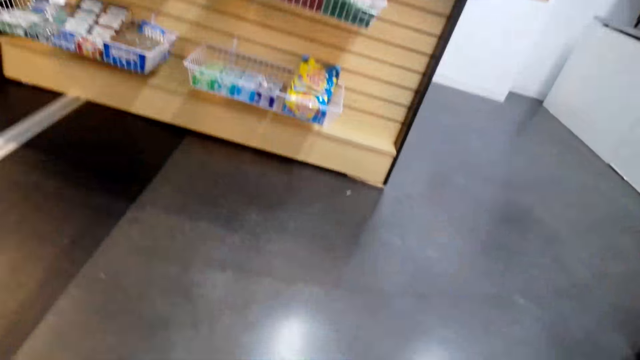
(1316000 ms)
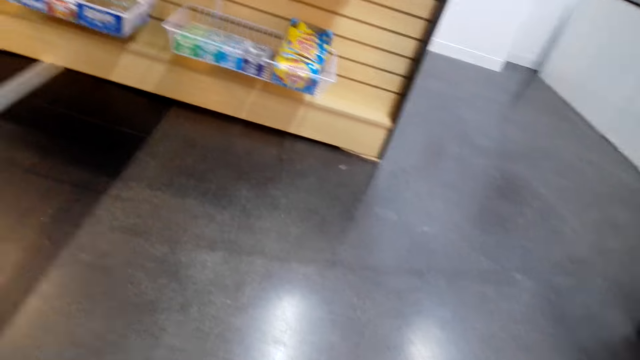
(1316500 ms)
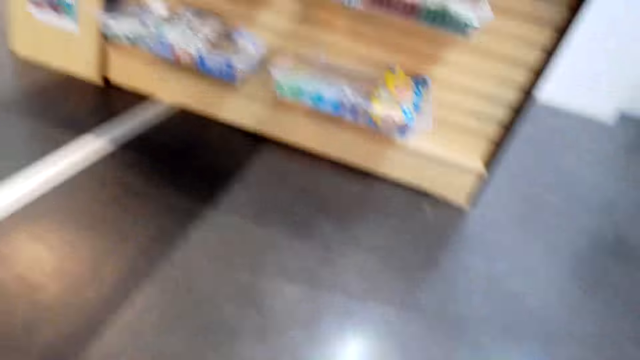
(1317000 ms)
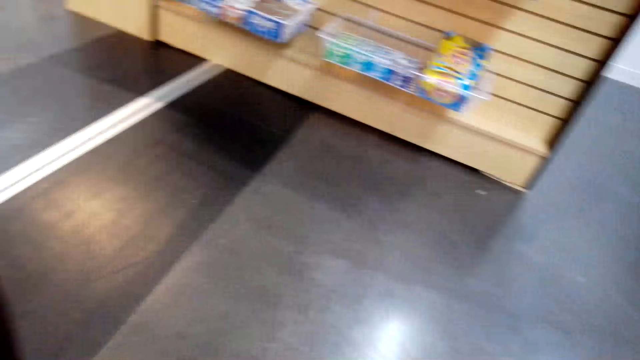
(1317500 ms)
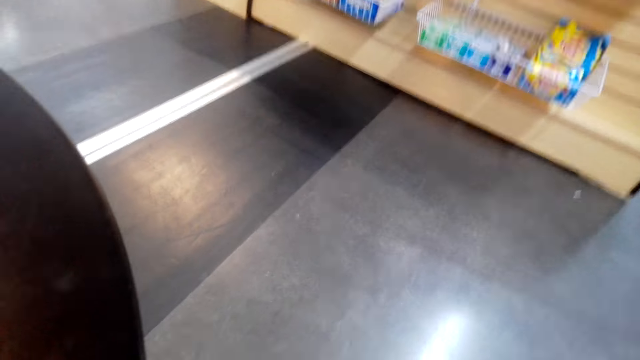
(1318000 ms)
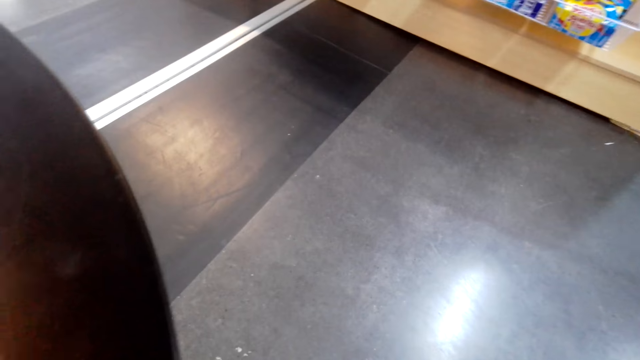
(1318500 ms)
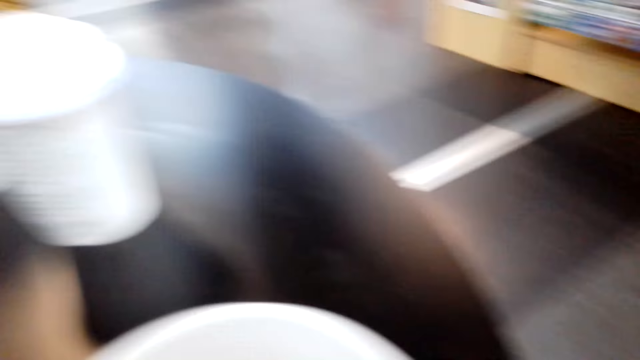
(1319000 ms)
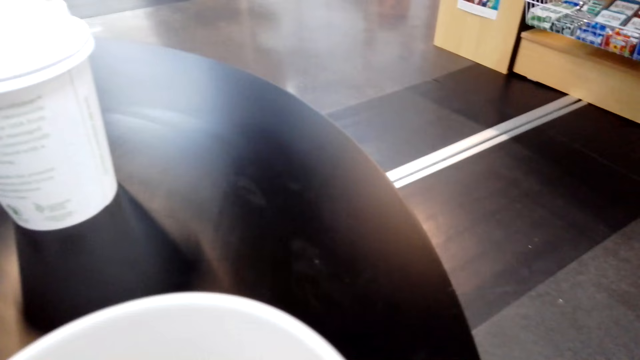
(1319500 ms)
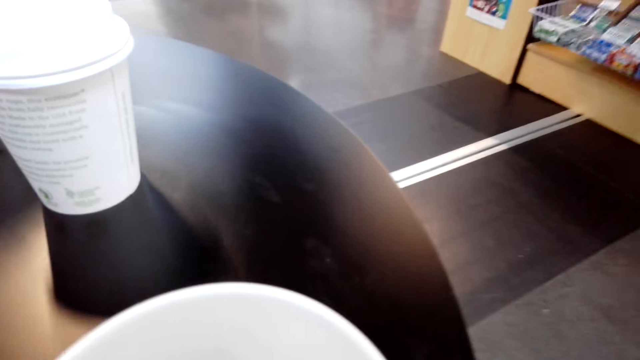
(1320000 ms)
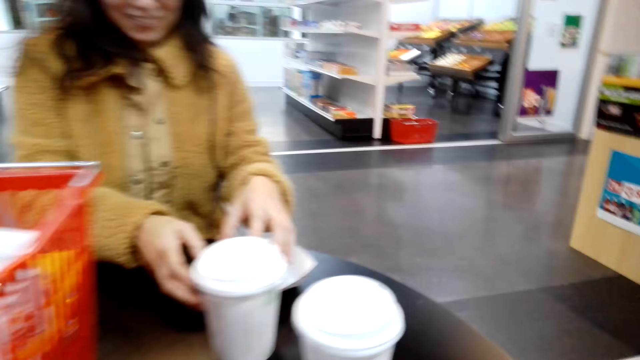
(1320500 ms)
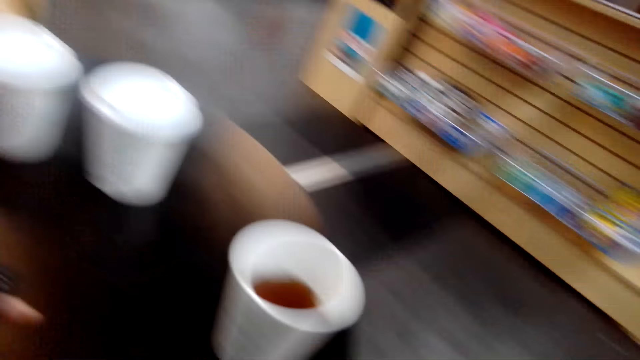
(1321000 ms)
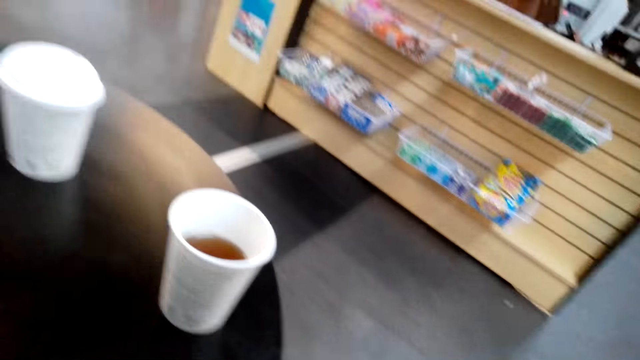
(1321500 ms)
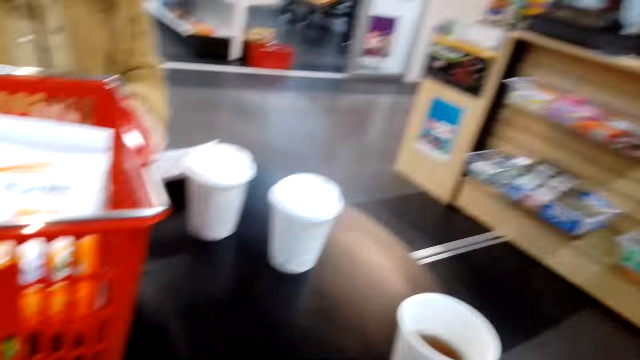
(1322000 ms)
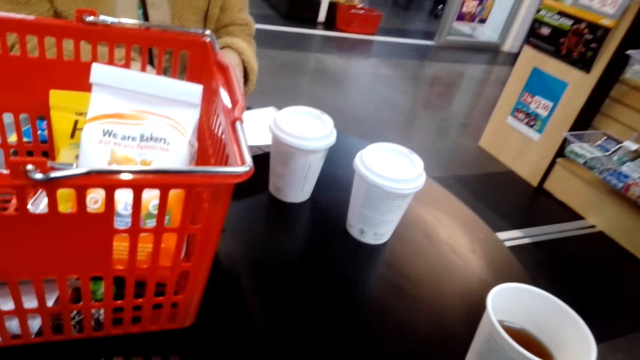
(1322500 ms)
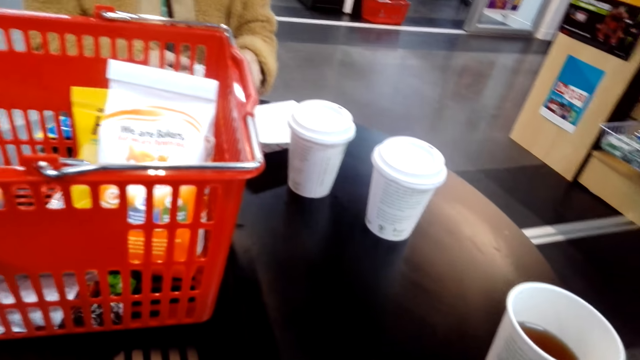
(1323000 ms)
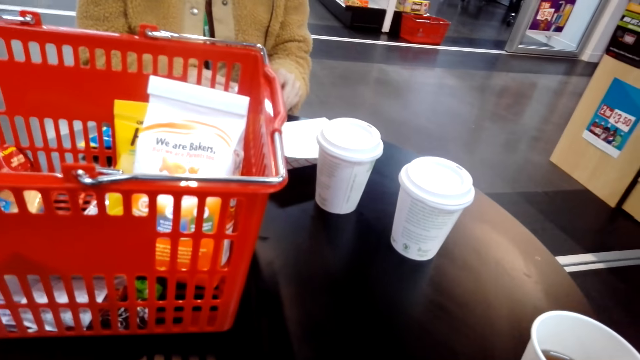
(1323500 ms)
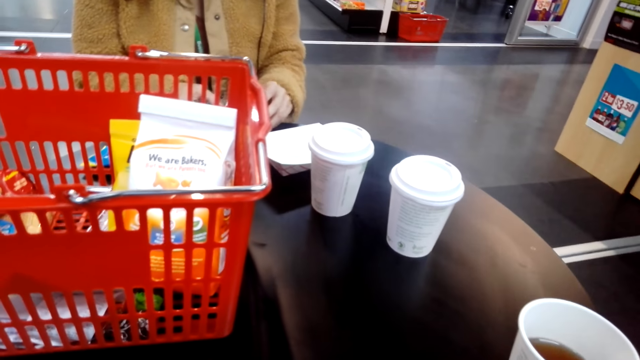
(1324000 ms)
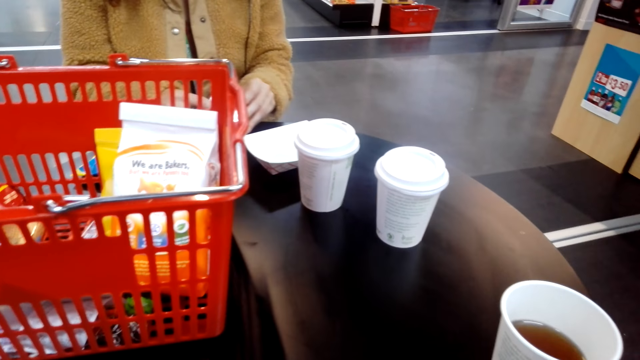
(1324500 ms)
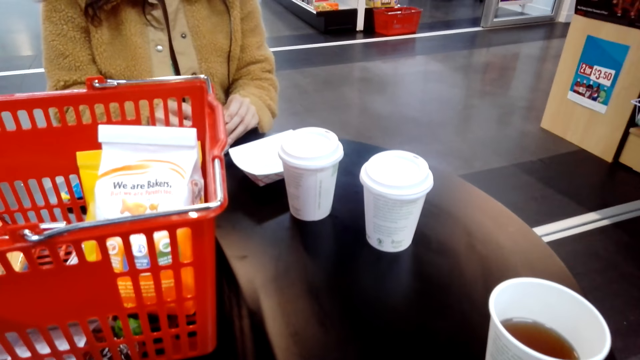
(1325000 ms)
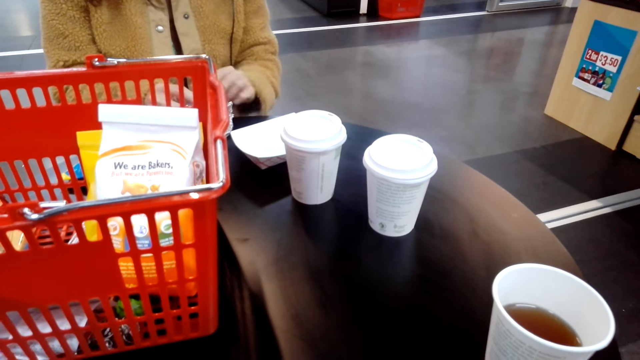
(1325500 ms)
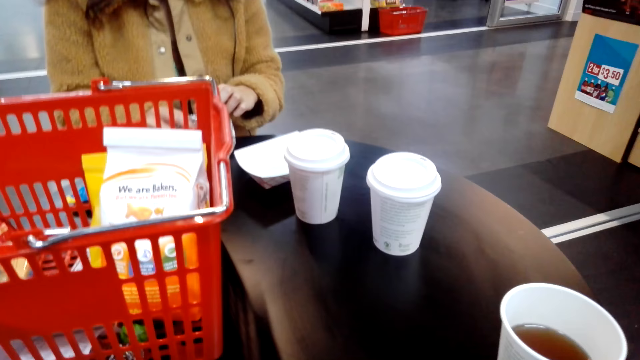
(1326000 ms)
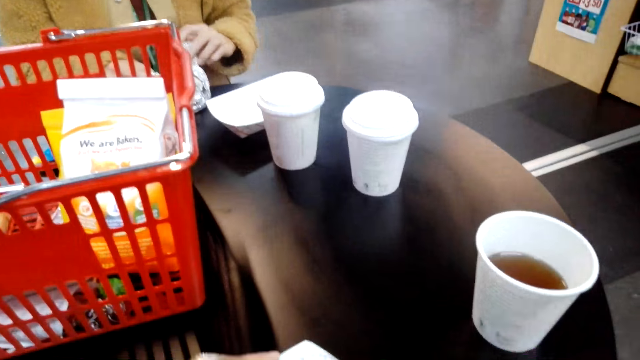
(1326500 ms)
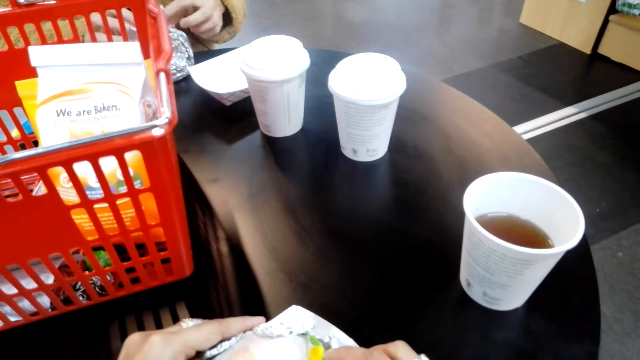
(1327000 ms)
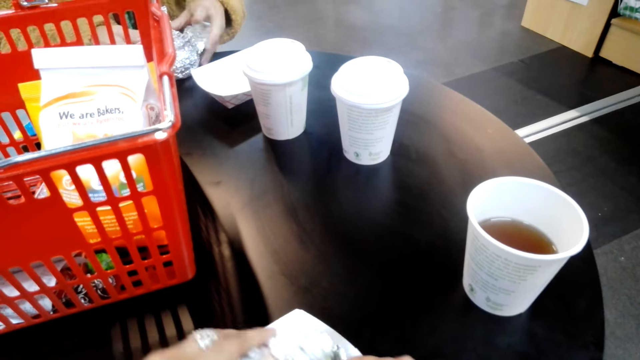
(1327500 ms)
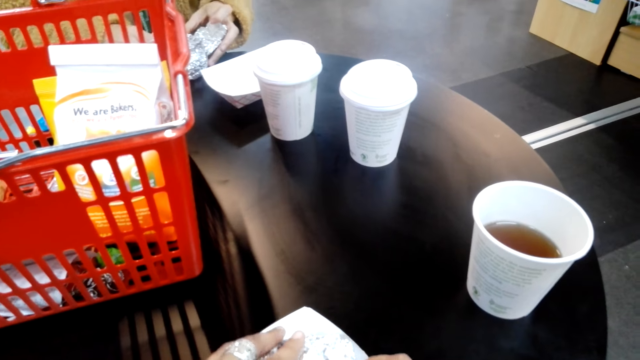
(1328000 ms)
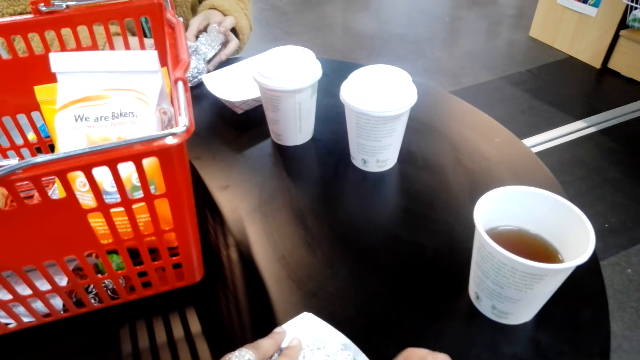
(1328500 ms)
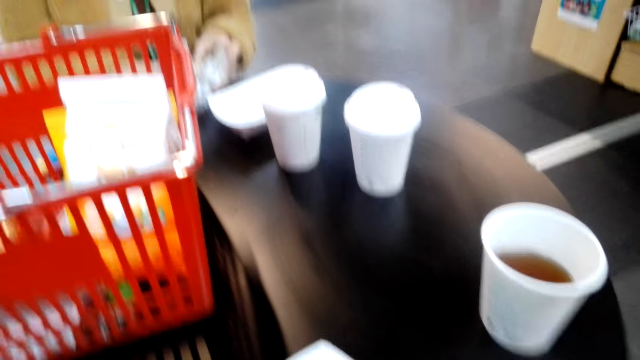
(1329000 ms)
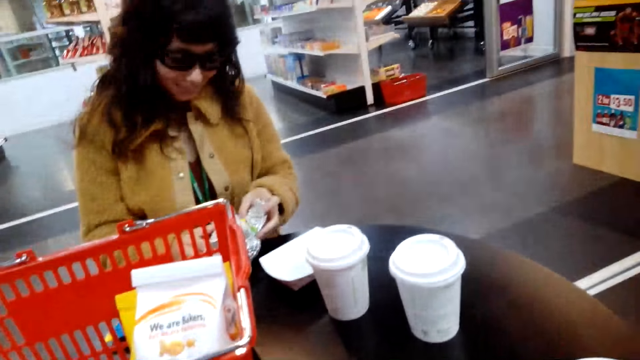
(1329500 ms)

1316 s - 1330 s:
The camera wearer talks to a lady. The lady tears a packet. The camera wearer tears the packet.

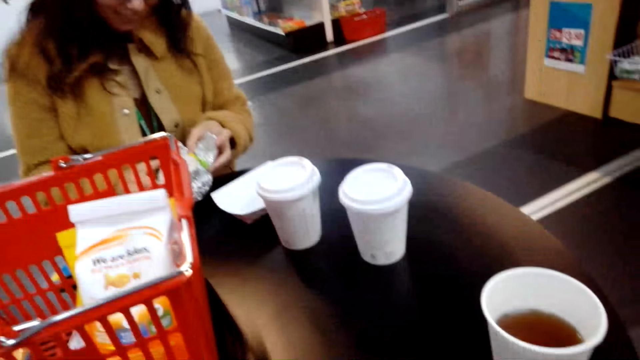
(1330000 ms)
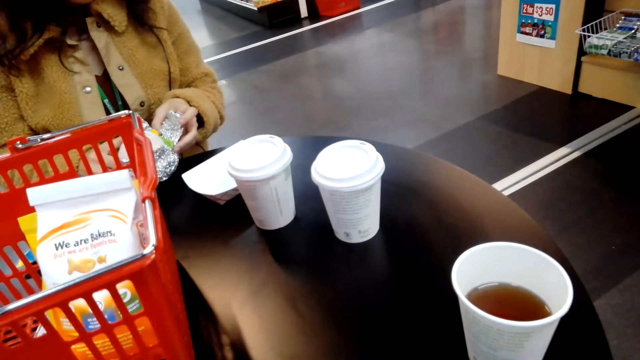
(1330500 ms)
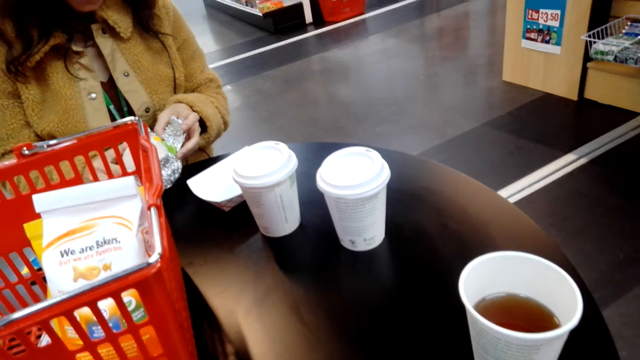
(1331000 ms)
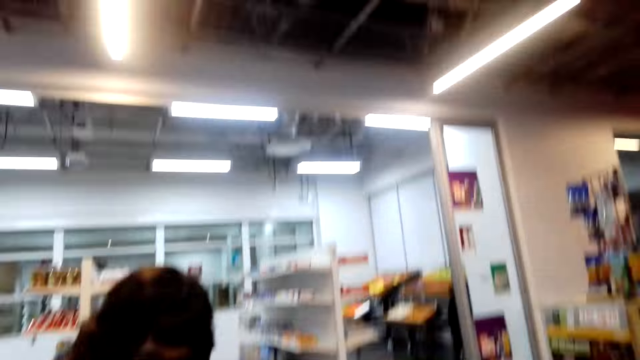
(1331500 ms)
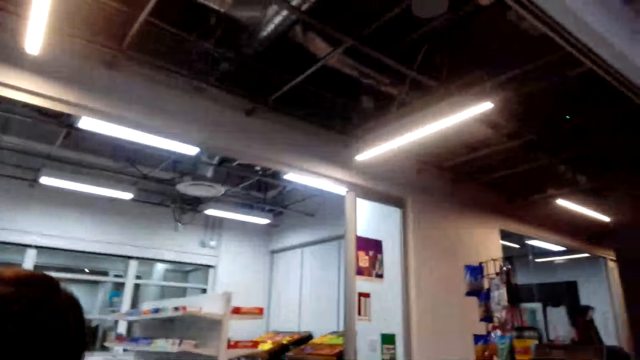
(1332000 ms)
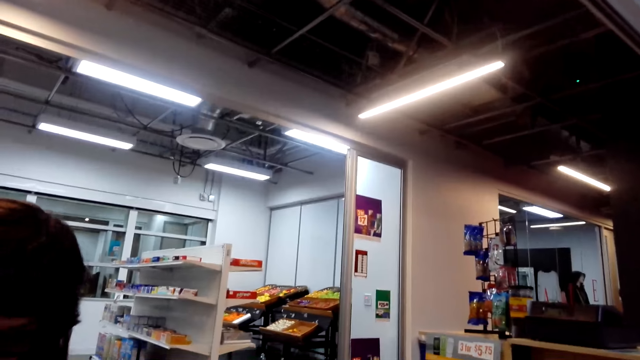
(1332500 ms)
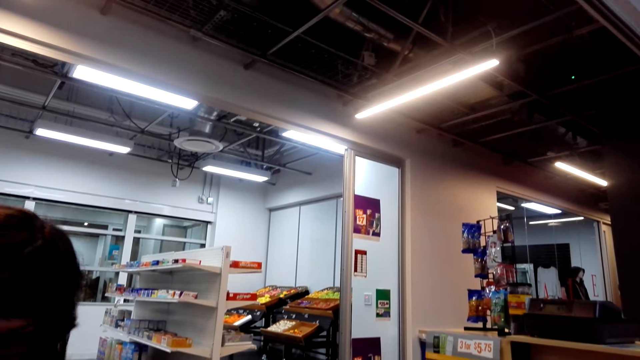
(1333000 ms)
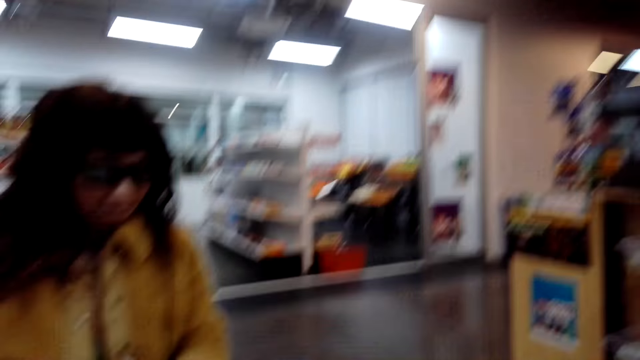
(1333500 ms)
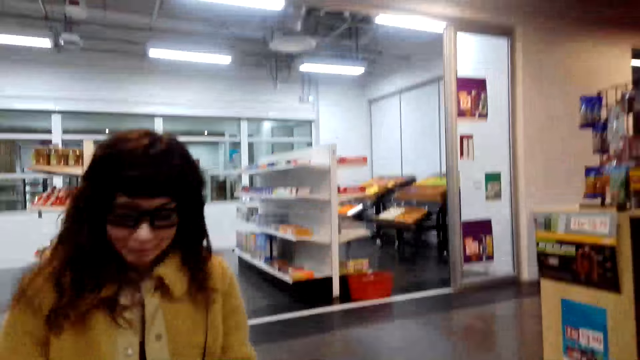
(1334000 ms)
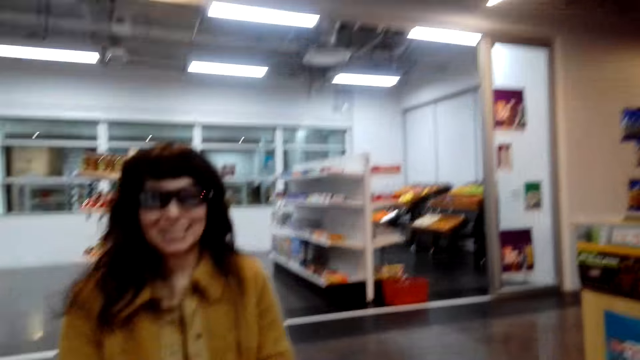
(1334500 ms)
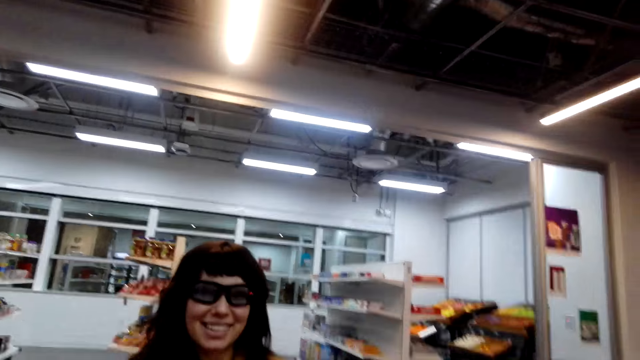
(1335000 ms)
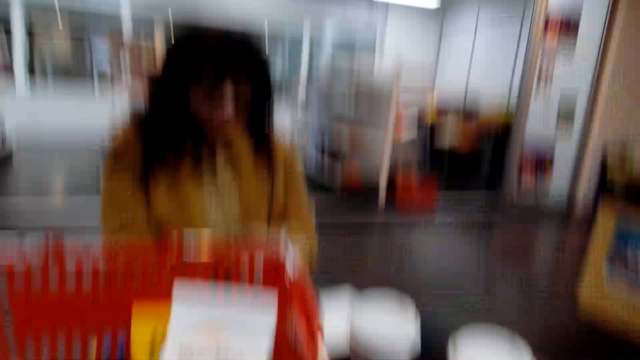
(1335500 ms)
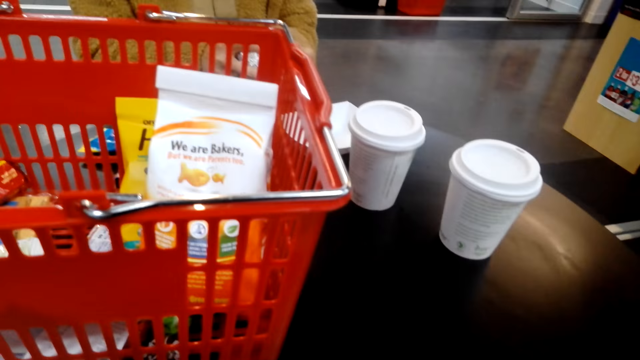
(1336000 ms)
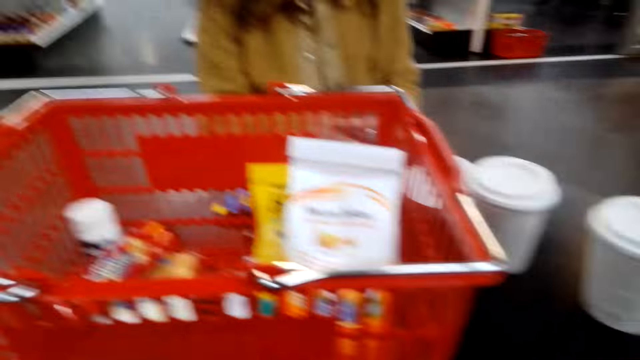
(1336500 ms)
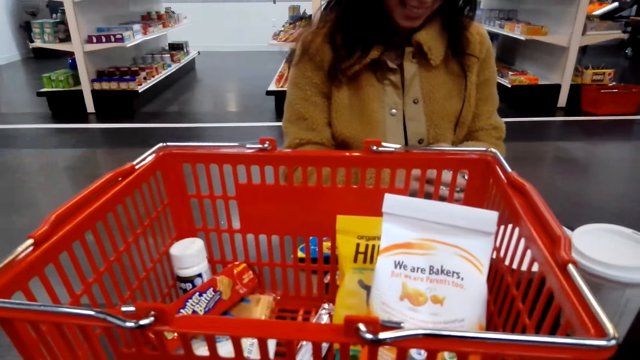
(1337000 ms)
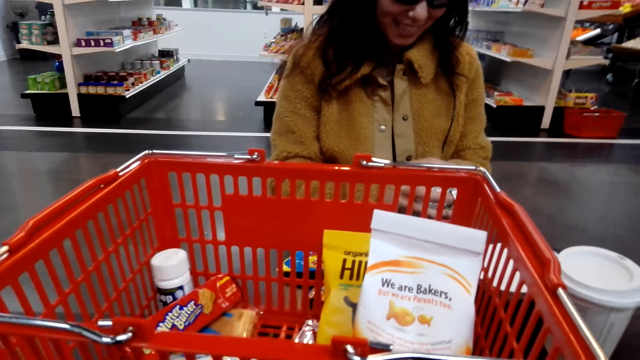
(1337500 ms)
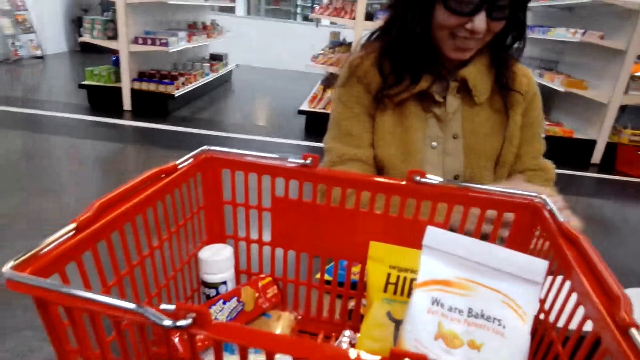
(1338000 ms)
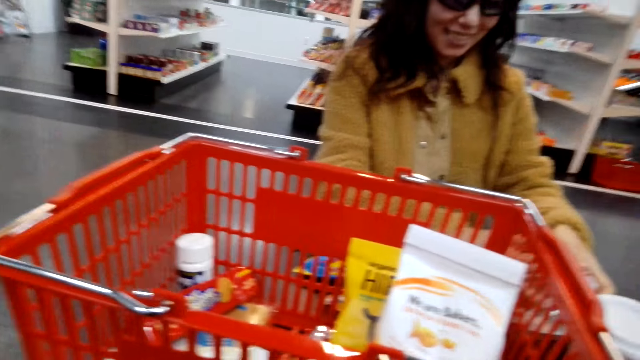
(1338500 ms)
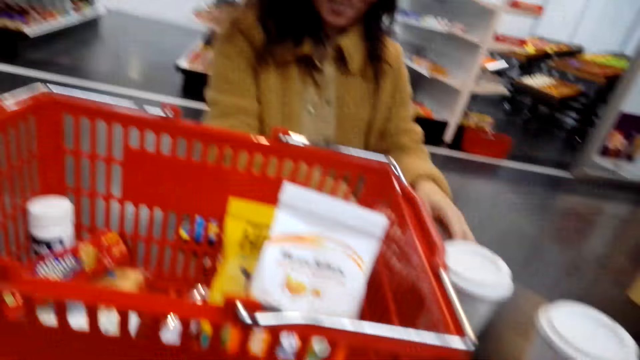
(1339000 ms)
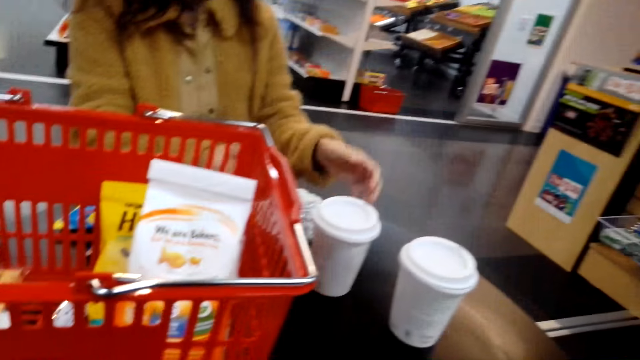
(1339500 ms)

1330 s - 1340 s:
The camera wearer looks around.
